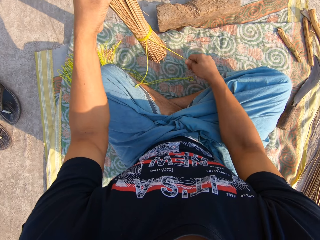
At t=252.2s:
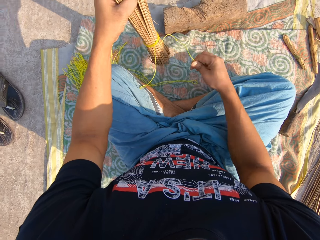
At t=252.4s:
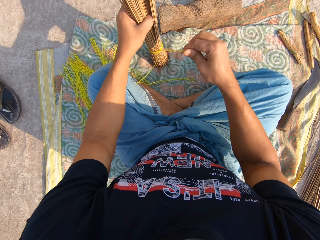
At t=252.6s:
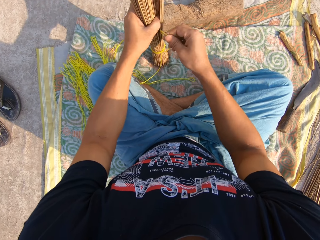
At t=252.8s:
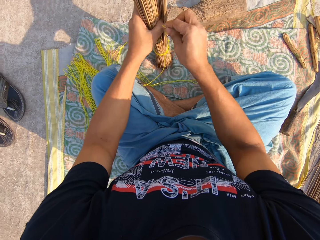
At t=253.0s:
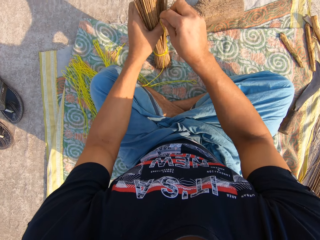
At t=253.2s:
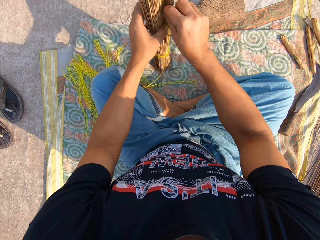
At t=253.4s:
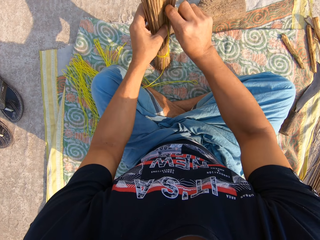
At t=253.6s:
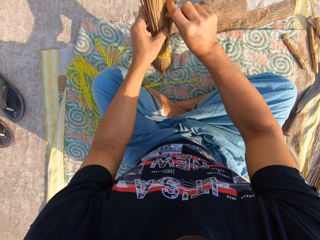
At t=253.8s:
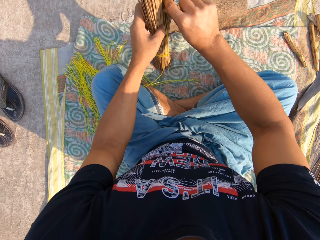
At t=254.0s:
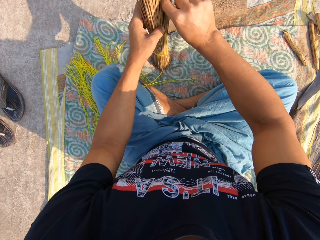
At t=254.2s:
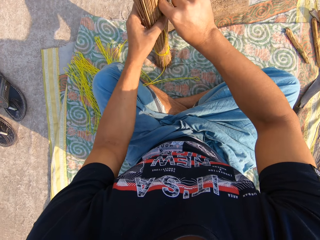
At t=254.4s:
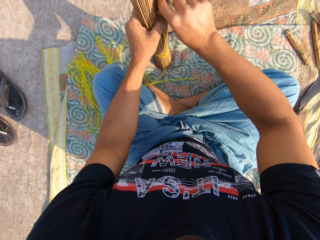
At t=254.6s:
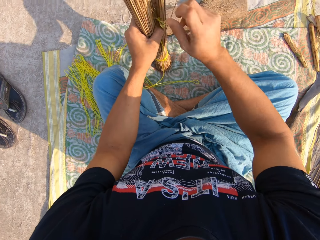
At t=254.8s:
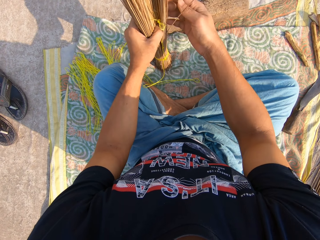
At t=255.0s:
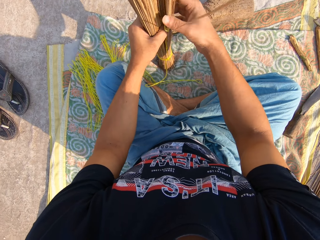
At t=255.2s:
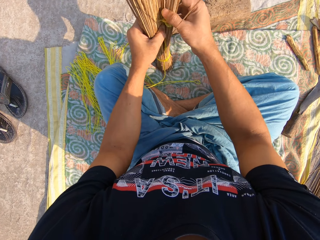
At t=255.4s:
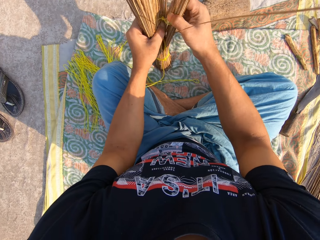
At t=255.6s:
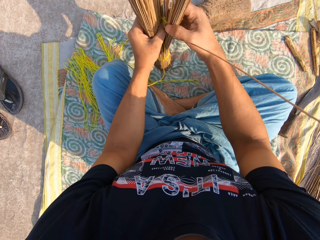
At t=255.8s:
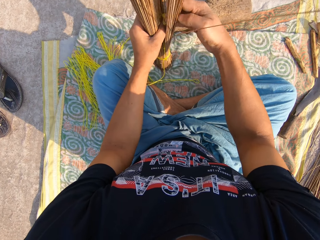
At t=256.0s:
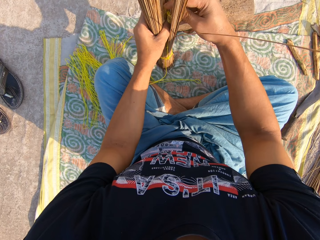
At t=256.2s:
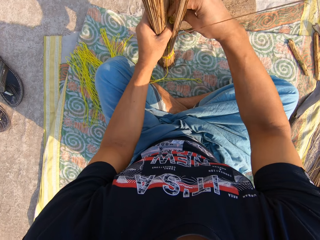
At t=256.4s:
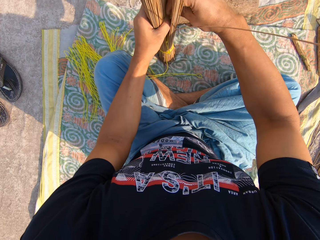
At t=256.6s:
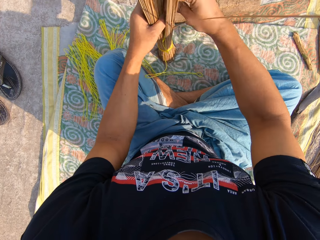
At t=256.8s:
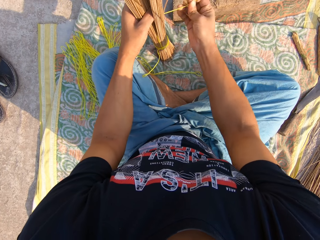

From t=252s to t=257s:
The camera wearer ties the rope broom sticks.

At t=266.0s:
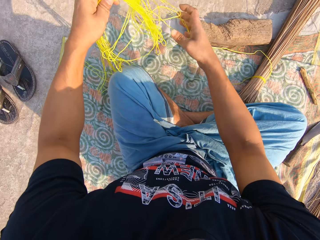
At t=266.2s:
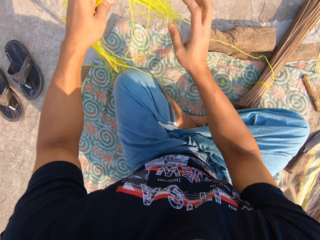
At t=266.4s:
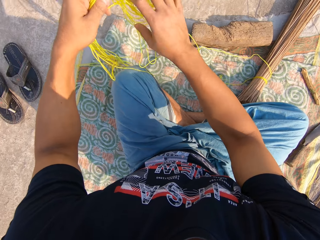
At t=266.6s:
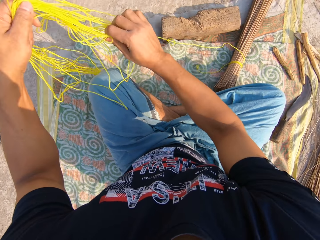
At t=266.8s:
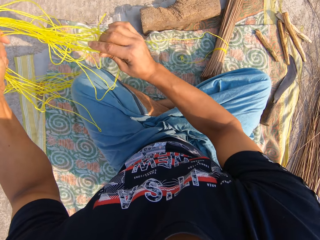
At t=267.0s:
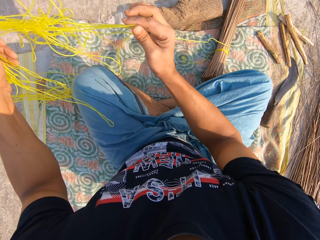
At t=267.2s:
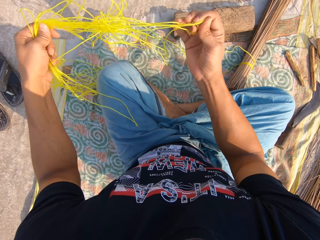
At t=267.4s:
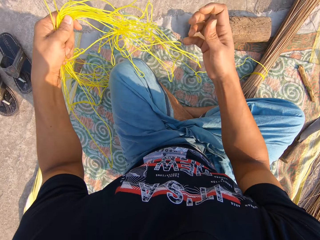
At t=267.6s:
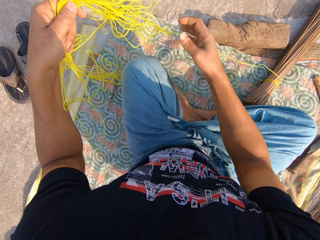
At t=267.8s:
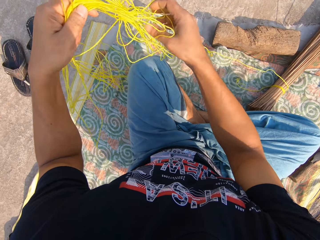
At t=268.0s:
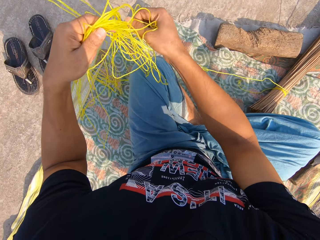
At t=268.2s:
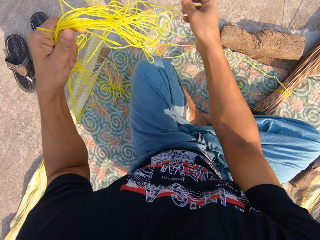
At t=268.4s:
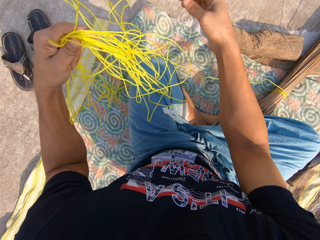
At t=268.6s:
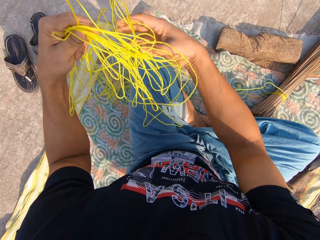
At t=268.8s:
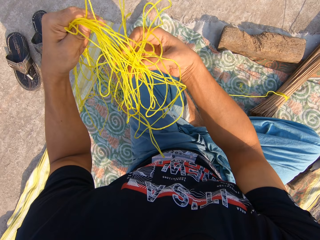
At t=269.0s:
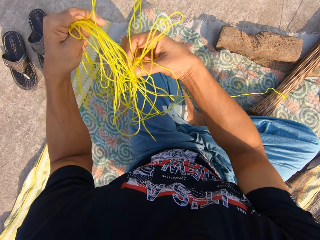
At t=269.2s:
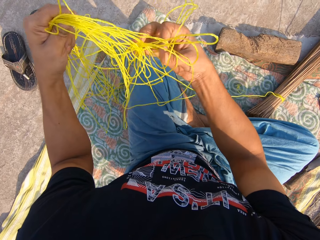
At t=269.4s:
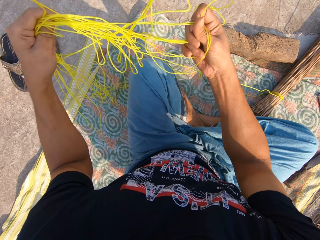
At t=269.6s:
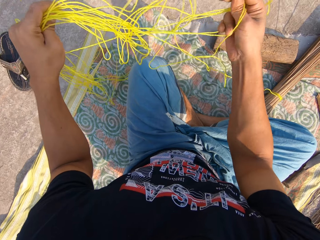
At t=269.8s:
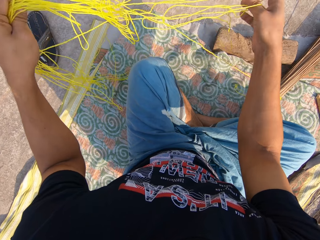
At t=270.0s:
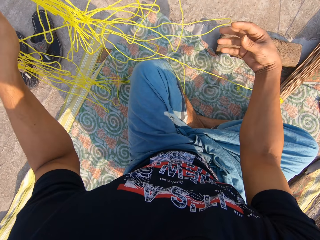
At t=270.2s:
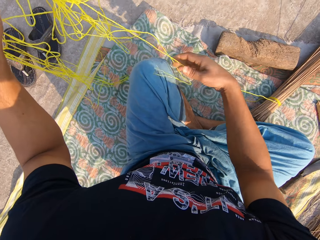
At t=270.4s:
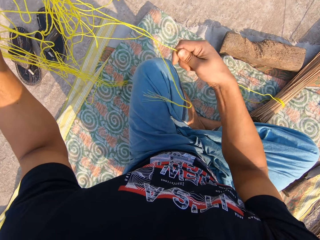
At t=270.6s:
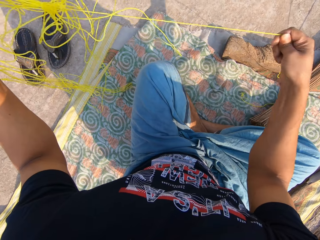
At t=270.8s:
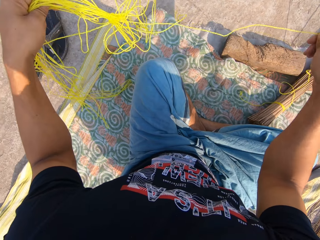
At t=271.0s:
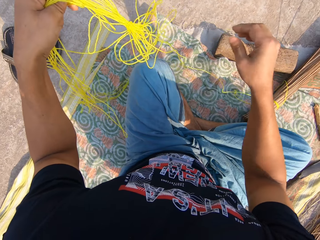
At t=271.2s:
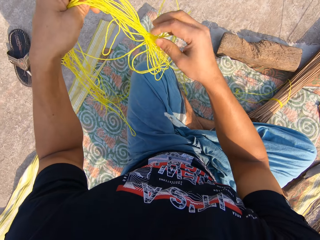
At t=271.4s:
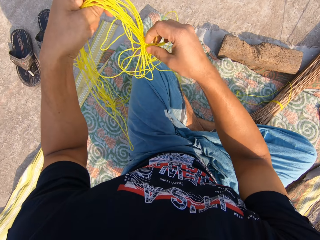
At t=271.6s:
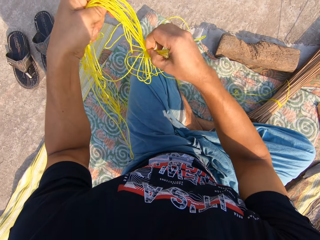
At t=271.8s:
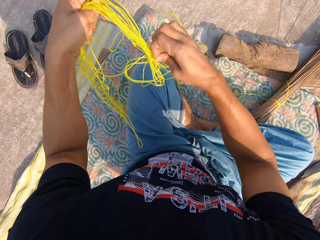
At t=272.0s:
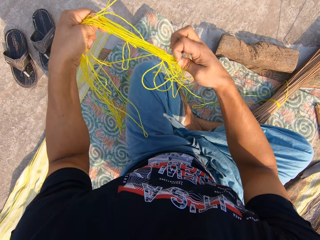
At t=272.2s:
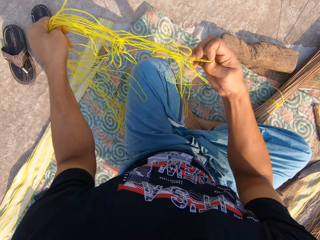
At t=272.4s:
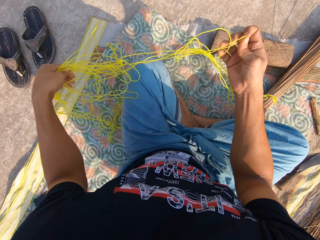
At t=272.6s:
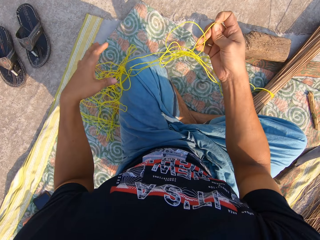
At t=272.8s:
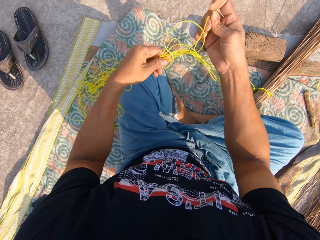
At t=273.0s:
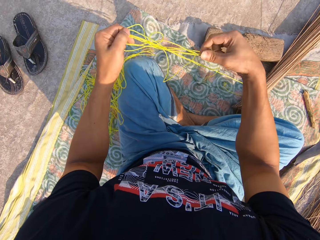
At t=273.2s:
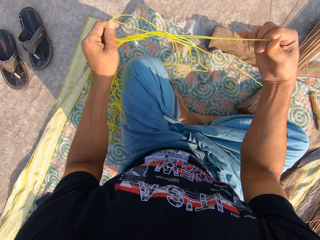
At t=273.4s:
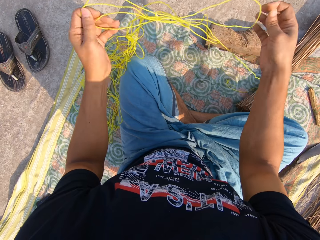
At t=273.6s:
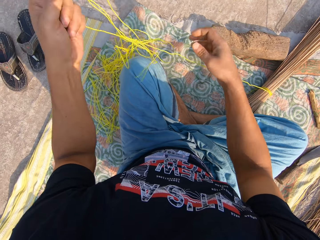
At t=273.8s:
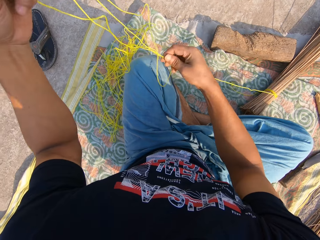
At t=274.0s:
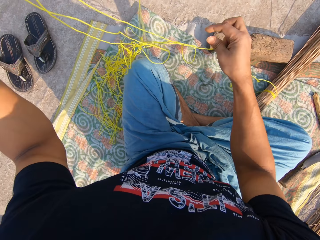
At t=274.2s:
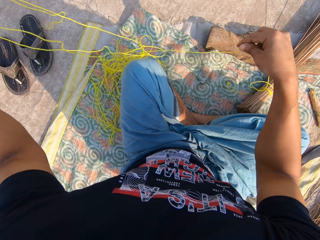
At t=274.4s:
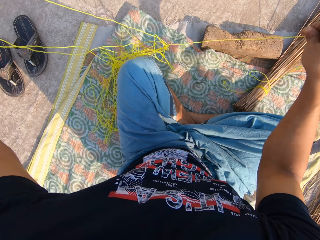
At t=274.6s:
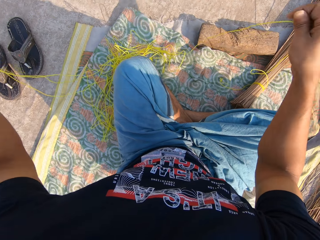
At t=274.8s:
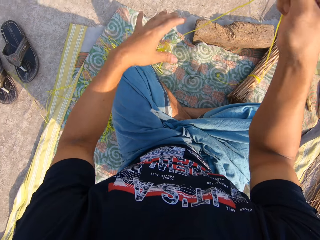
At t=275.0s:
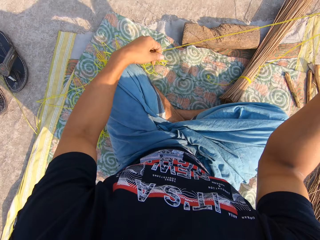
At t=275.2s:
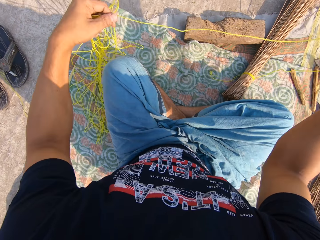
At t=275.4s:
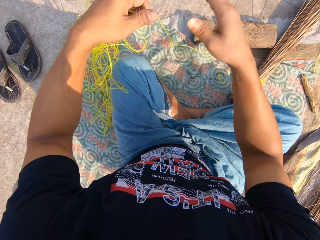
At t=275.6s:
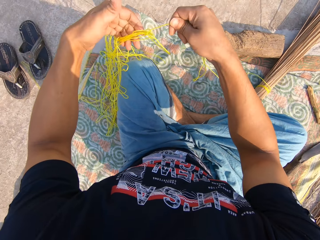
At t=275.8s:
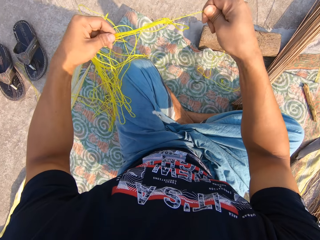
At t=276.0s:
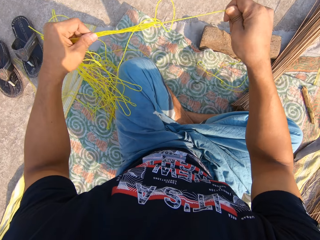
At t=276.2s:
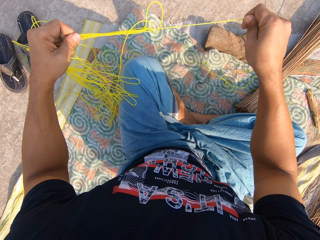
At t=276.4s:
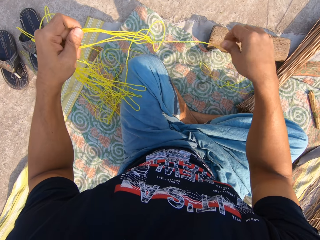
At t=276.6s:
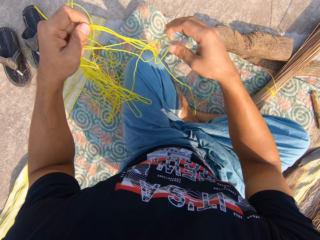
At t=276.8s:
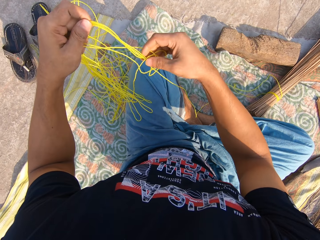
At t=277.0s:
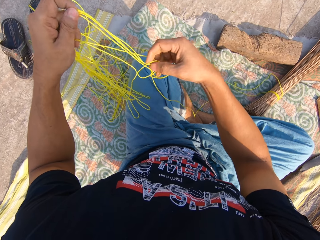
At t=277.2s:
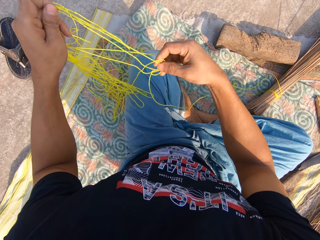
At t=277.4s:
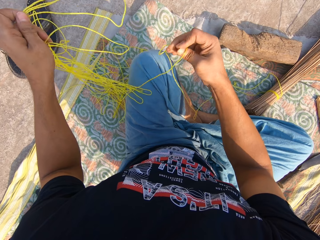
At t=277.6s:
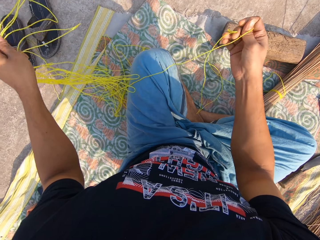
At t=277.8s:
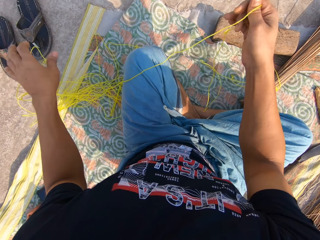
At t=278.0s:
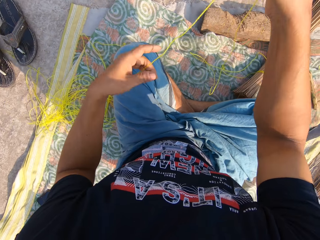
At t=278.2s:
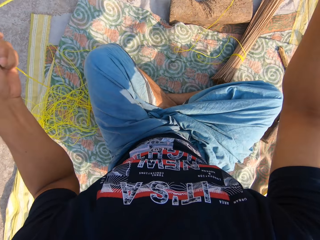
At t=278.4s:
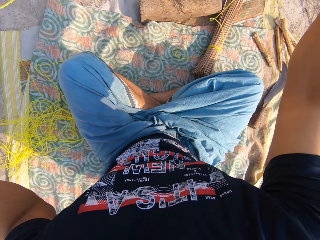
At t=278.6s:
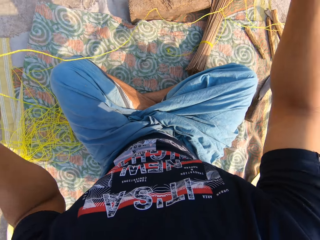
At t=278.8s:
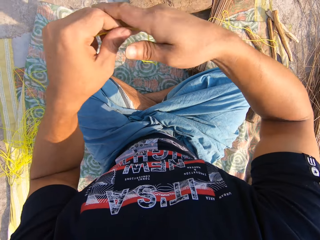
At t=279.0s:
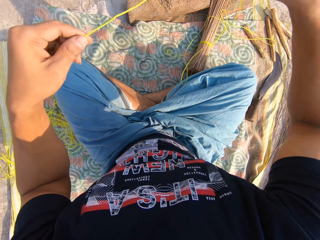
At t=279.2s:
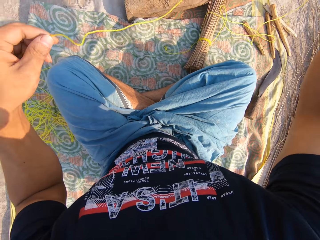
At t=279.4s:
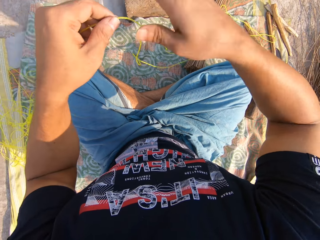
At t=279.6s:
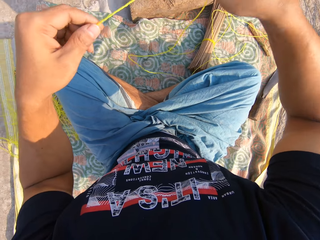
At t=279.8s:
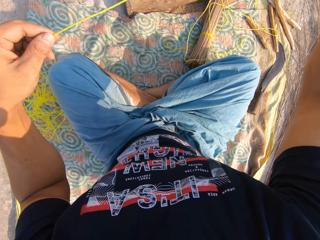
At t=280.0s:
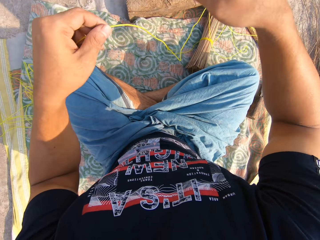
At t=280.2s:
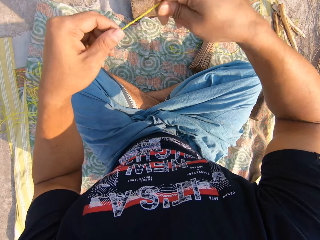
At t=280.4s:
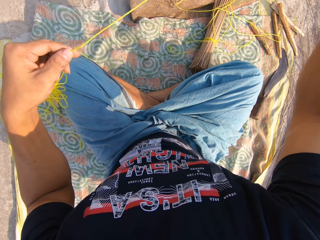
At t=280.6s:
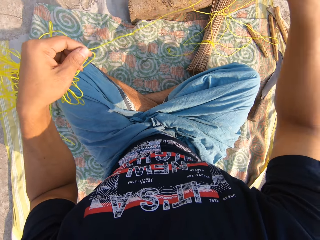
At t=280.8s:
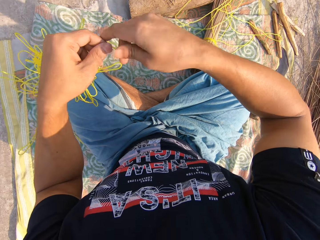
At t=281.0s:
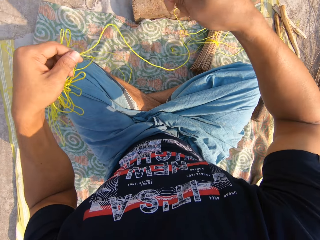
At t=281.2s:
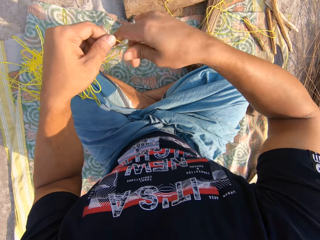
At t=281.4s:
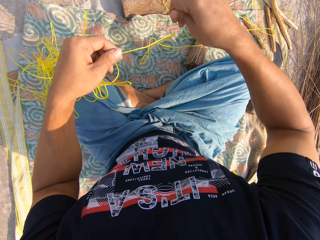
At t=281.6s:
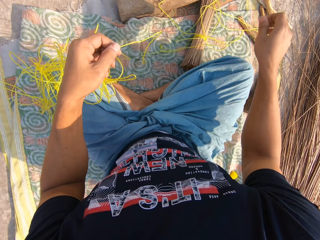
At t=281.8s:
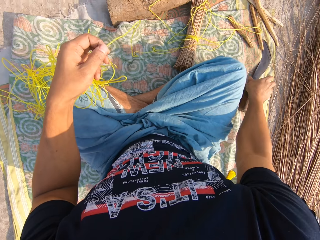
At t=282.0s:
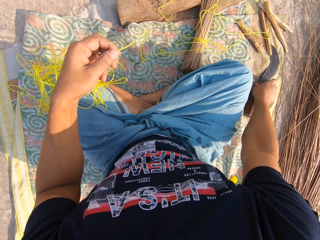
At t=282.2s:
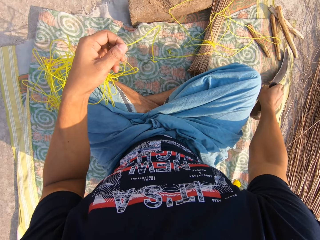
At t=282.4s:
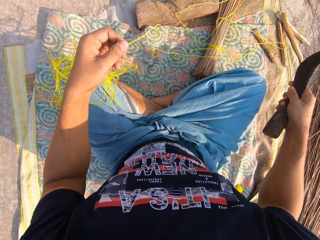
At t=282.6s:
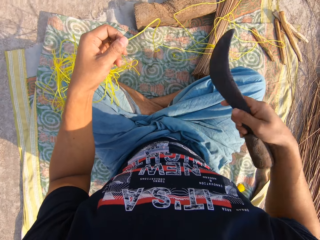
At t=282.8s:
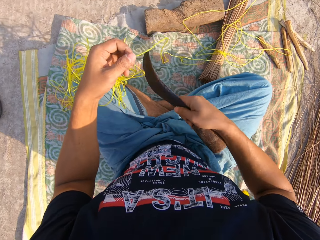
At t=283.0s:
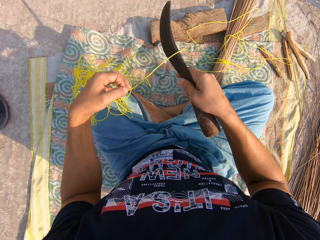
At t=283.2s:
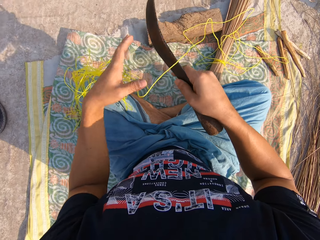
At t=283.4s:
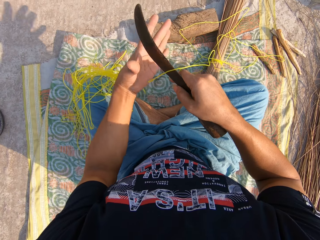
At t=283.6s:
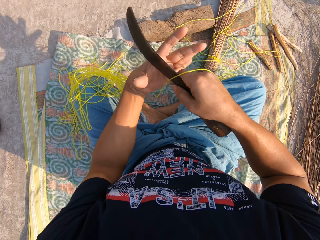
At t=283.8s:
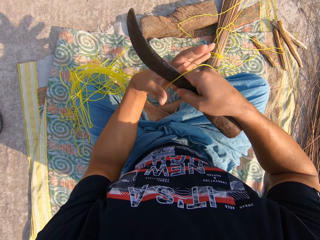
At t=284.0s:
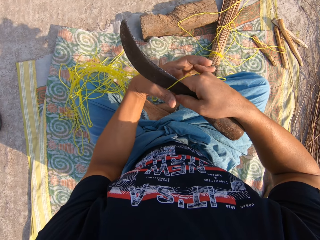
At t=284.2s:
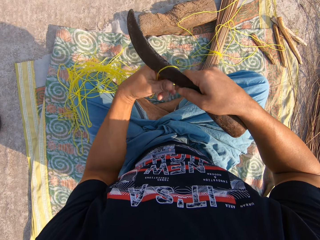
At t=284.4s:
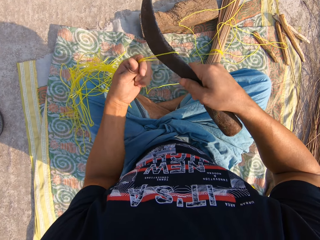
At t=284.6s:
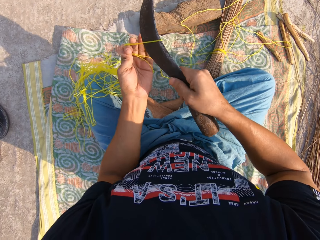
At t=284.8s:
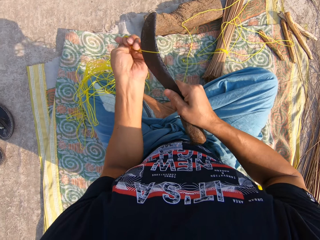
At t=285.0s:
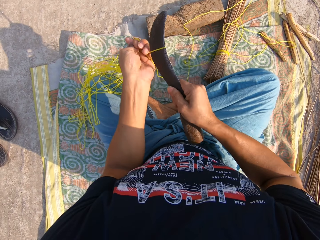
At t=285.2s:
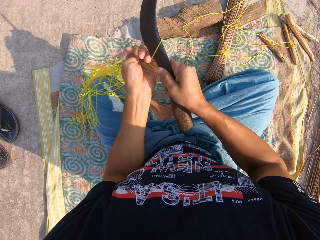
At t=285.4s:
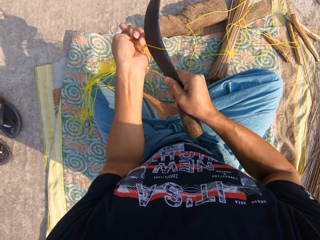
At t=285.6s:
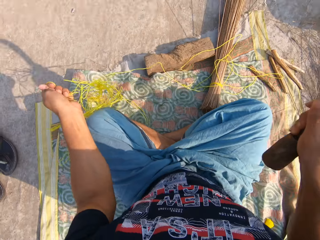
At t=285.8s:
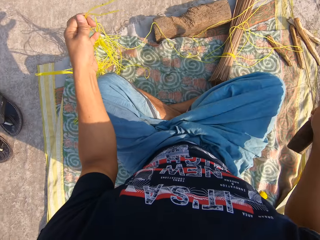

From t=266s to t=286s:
The camera wearer untangles the rope. He straightens the rope. He picks up a knife with his right hand. He cuts the rope in his left hand with the knife in his right hand.
